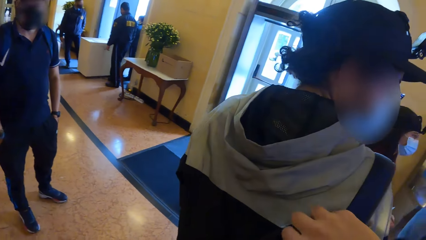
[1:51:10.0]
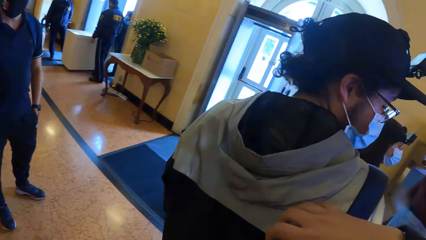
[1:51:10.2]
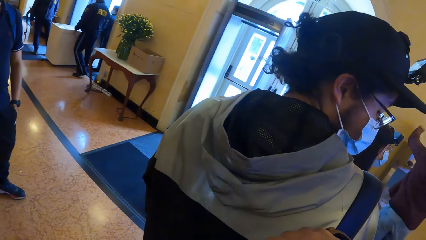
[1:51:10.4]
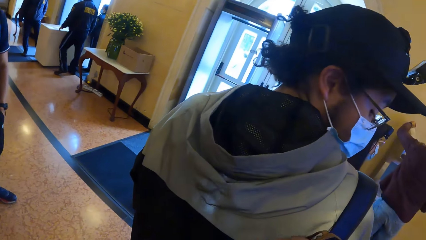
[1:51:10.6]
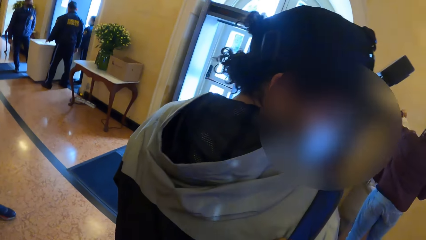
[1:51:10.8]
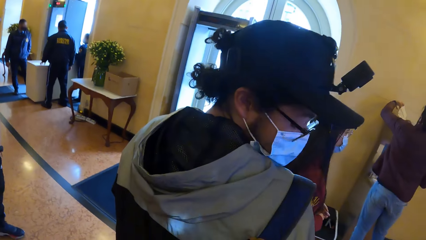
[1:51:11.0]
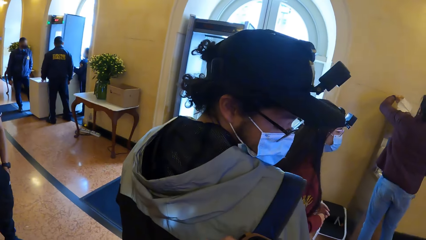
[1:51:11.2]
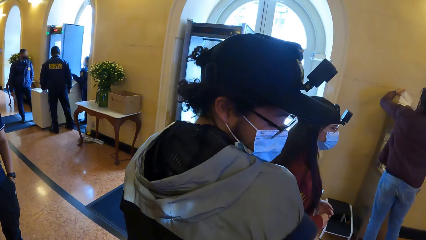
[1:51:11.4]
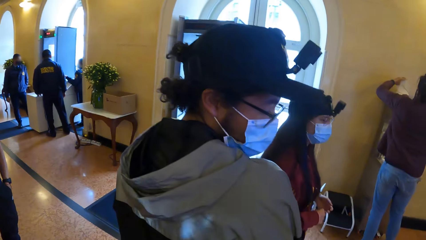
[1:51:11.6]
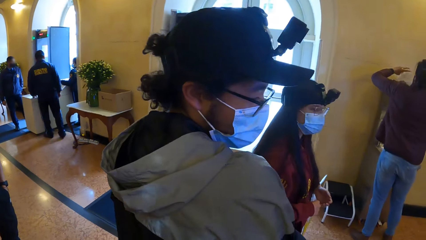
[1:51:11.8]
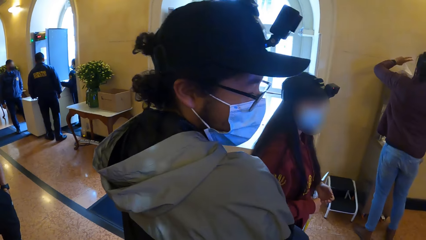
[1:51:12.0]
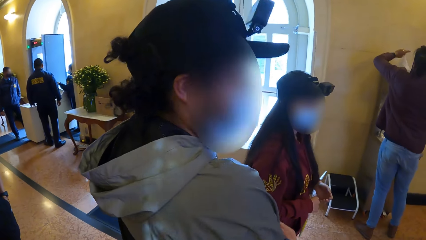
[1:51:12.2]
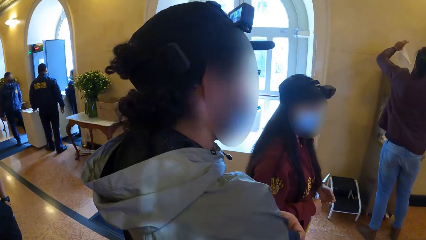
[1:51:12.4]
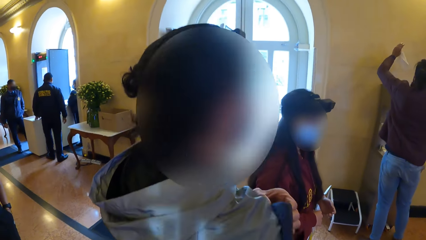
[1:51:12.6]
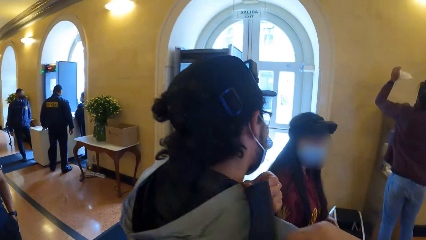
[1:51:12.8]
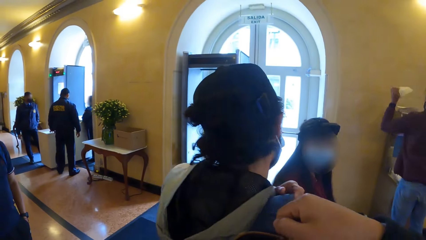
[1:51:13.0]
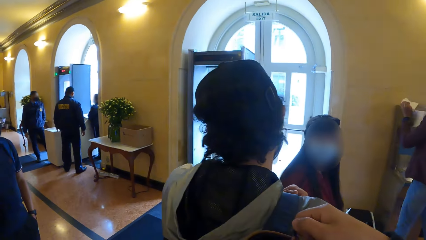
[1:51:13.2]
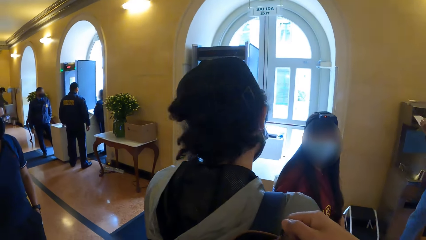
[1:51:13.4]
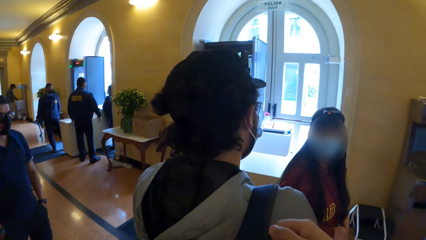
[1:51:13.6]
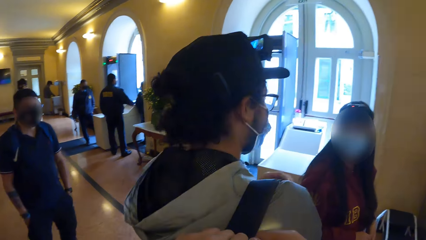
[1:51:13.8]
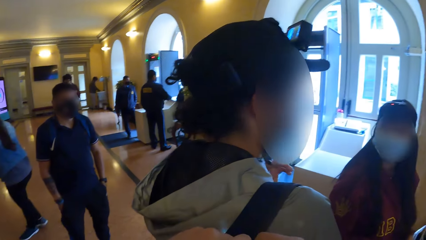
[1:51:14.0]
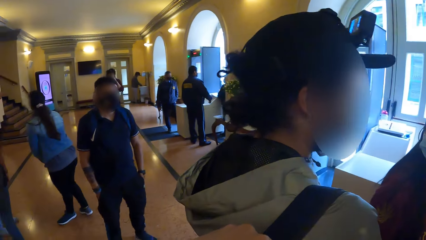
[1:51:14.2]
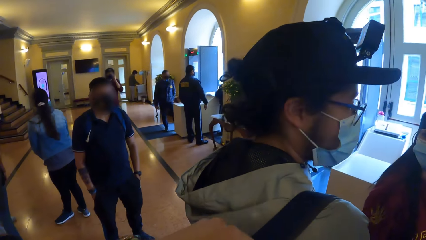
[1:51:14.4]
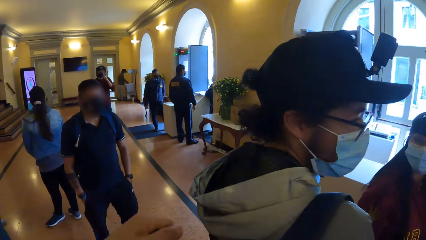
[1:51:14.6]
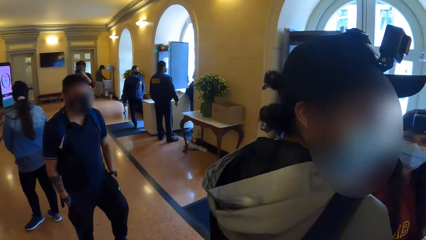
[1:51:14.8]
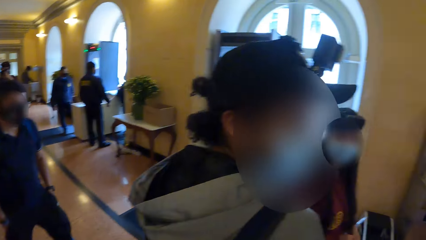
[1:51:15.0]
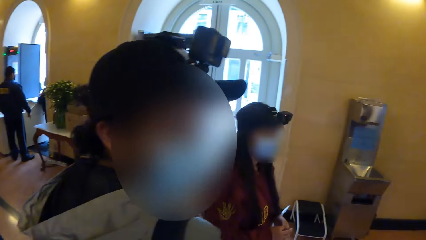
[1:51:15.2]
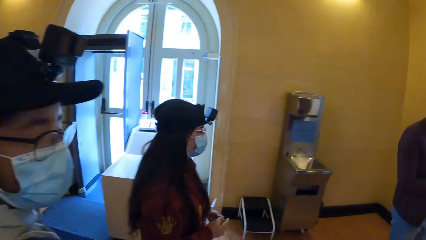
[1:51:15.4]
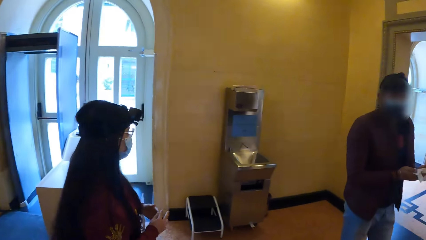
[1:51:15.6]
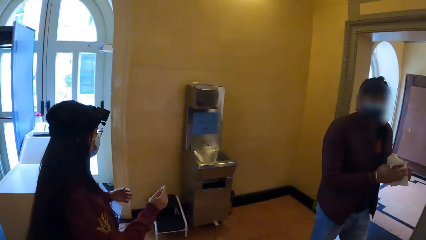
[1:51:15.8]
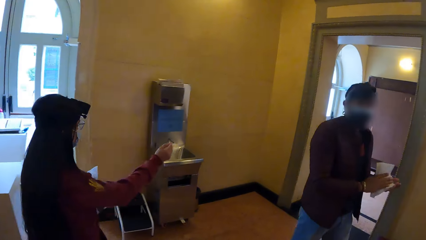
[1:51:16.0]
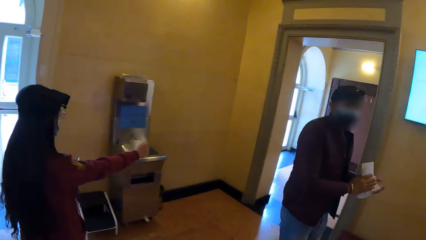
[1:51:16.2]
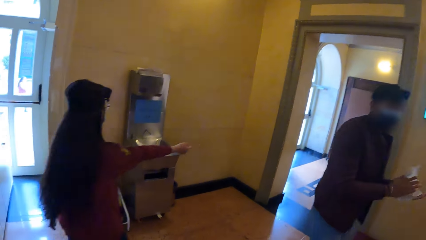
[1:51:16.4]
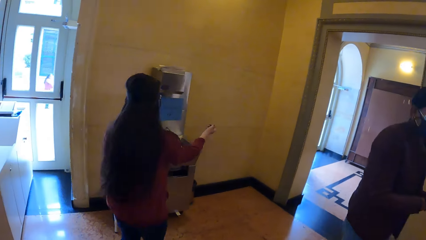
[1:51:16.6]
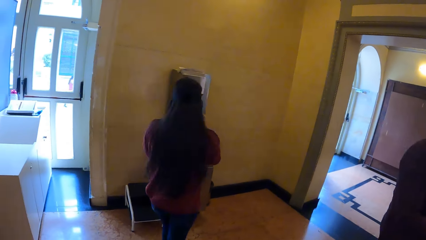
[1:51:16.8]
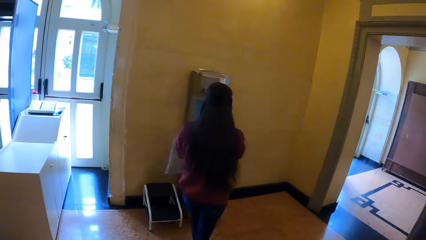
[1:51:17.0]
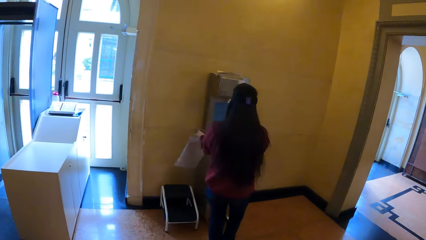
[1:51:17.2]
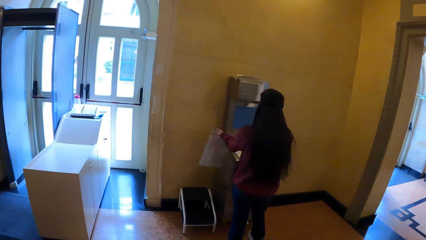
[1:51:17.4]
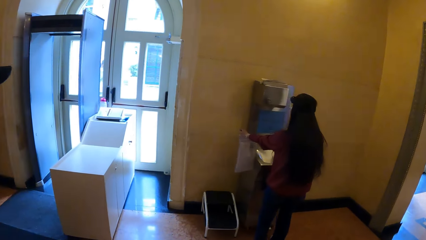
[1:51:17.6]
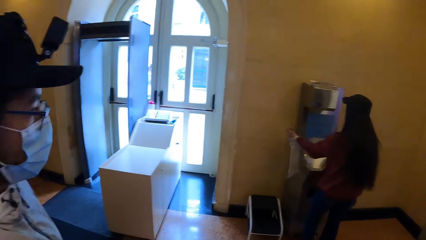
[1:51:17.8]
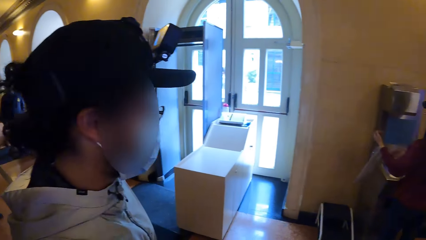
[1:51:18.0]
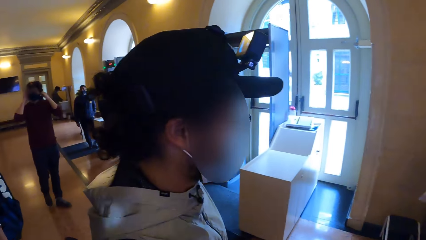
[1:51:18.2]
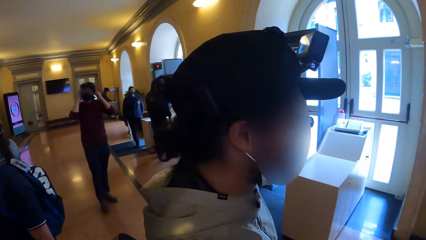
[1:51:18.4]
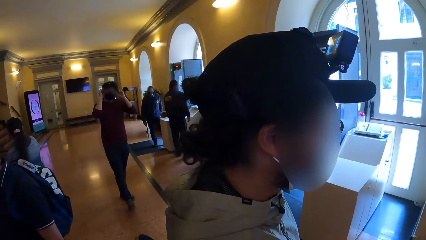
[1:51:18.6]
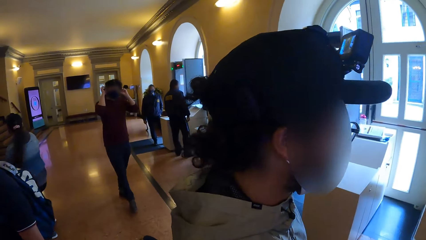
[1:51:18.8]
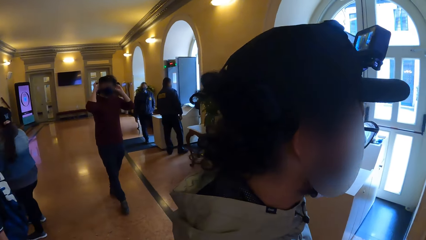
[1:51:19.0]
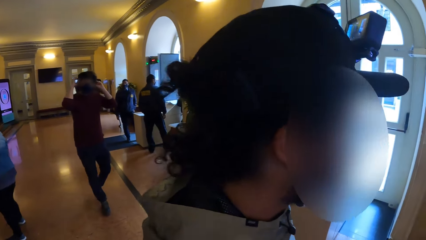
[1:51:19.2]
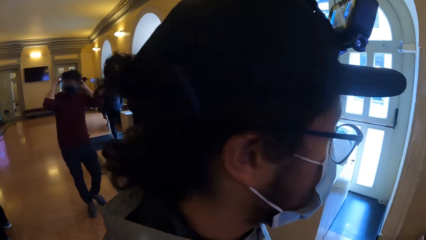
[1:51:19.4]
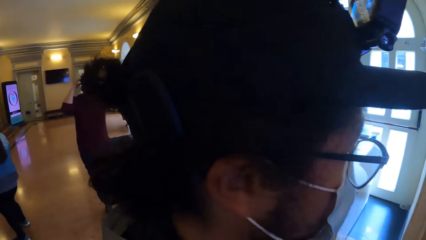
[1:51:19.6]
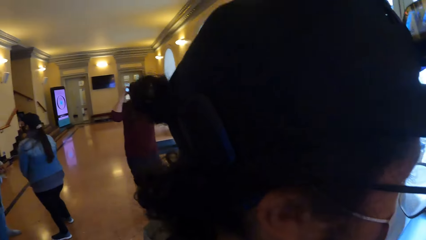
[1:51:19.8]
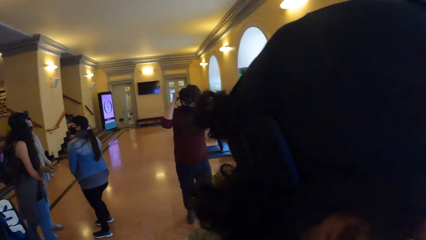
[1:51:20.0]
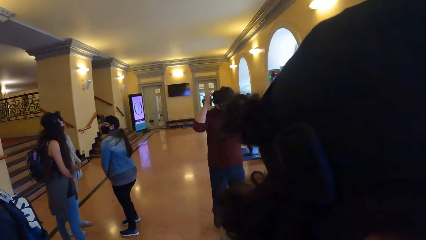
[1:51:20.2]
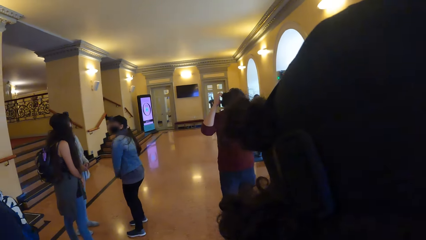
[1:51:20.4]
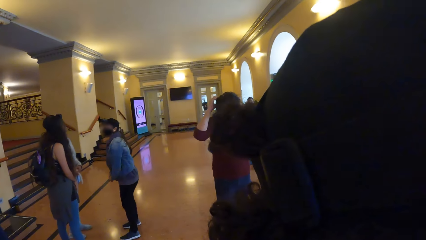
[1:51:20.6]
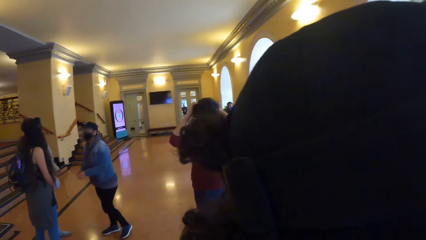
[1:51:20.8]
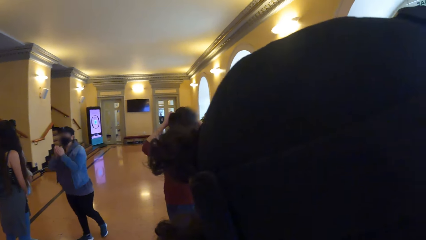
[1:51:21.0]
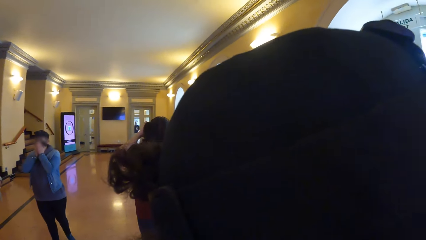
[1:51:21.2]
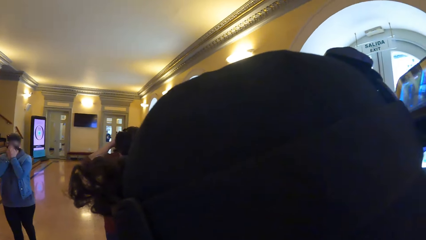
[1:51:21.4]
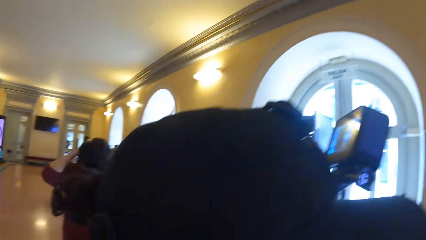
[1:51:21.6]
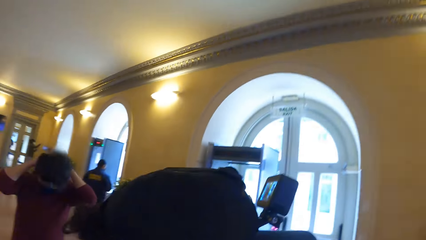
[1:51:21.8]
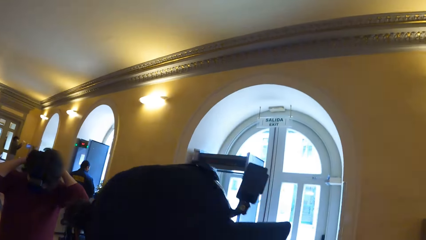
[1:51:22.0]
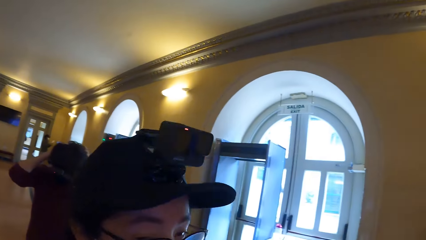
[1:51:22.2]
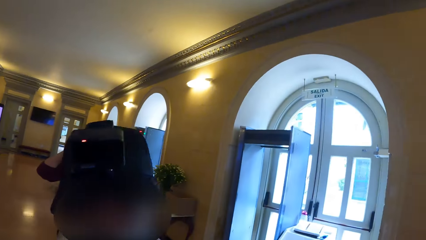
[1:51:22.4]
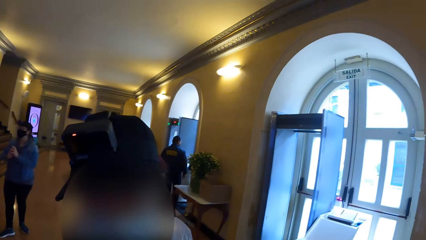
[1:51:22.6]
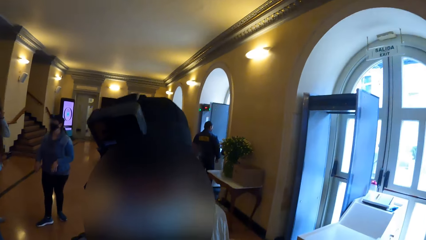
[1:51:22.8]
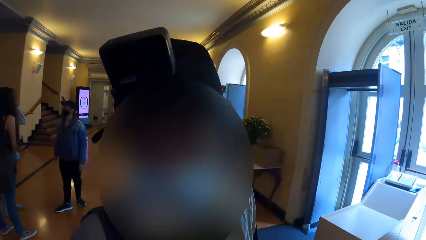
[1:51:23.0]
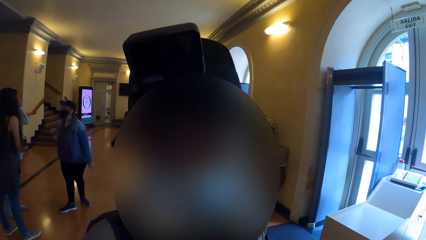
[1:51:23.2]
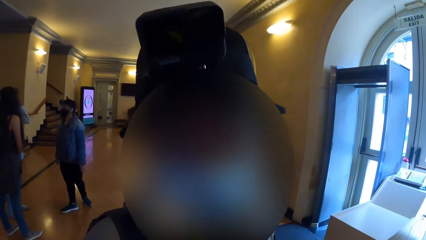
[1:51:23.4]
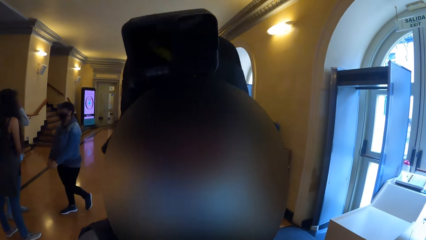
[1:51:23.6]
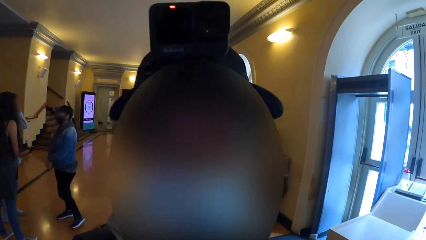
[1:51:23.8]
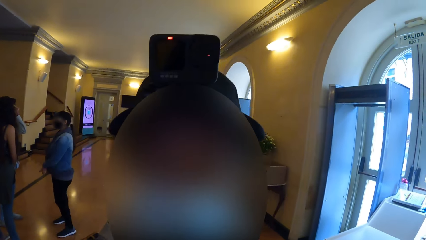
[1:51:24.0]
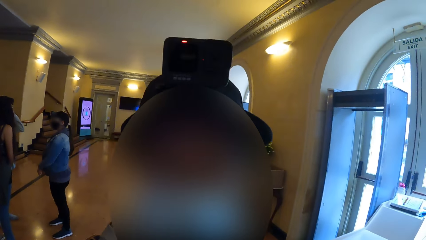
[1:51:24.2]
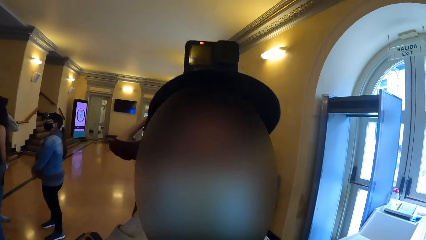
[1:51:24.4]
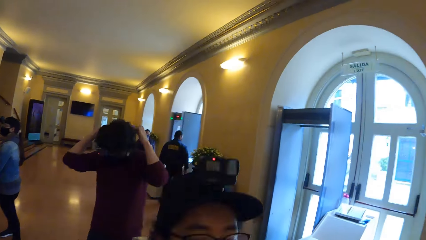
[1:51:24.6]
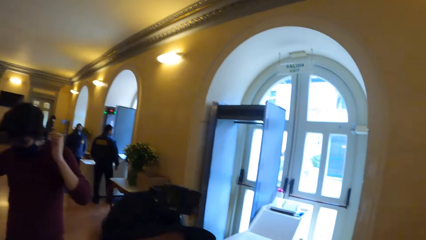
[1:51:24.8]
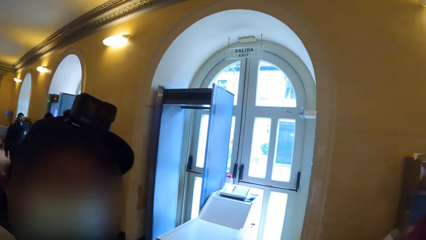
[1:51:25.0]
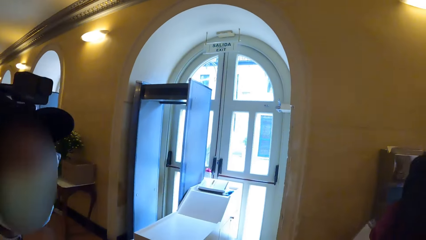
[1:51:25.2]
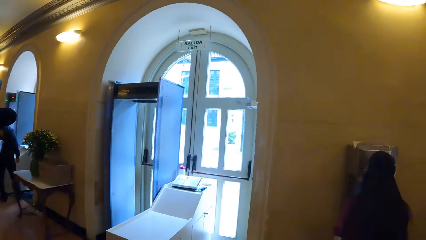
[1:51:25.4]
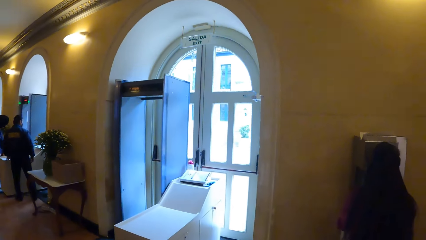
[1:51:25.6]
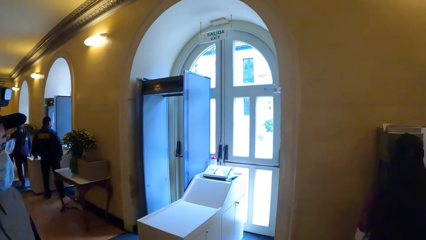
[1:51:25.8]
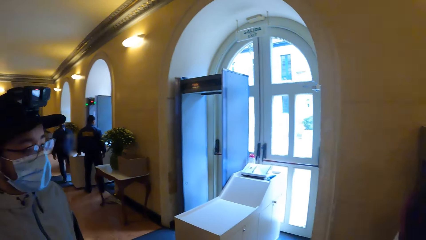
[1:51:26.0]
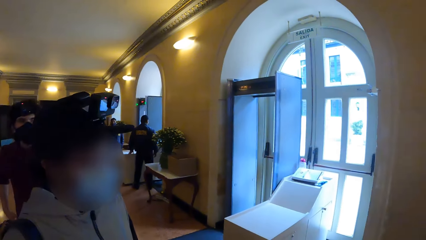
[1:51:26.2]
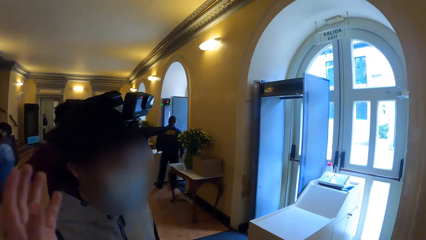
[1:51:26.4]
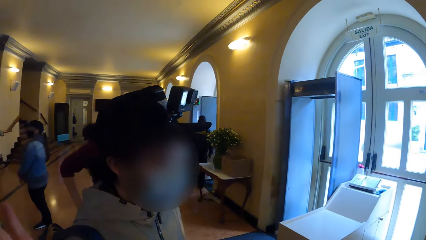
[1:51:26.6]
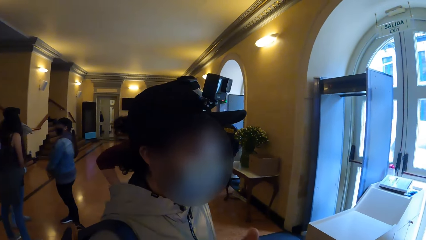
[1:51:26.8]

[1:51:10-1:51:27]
A man picks up a toilet paper from the top of the hand wash sink with his left hand. Another man places the backpack on his right shoulder with his left hand. A third man touches his face with his left hand. The first man cleans his hands with the toilet paper. A woman walks towards a hand washing machine. Another woman adjusts her right sleeve with her left hand and adjusts her left sleeve with her right hand. The camera wearer looks around. The third man adjusts a head camera on his head with his hands. A third woman touches her face with her hands. The camera wearer interacts with the second man.
